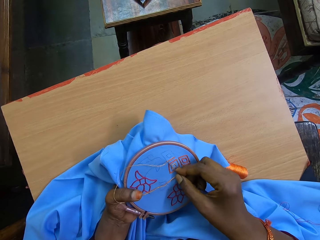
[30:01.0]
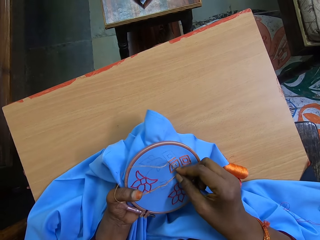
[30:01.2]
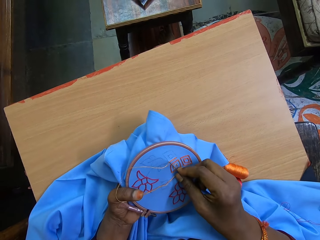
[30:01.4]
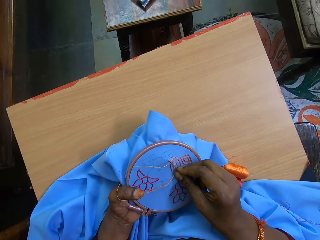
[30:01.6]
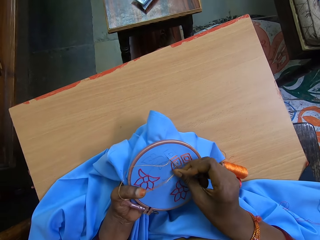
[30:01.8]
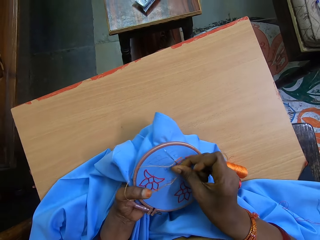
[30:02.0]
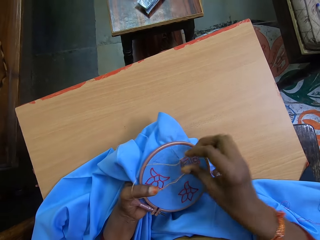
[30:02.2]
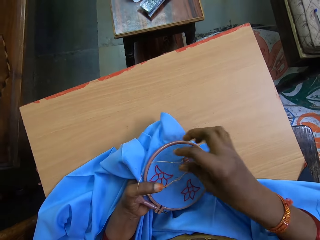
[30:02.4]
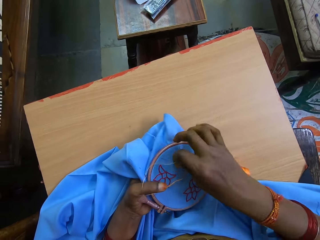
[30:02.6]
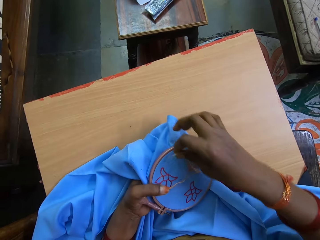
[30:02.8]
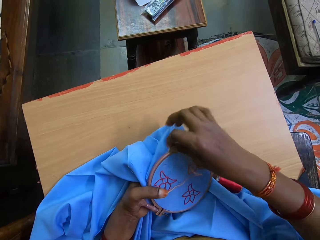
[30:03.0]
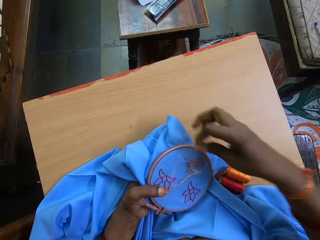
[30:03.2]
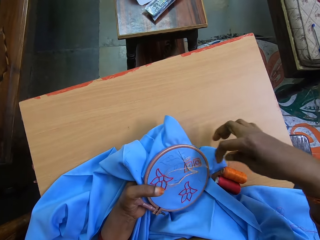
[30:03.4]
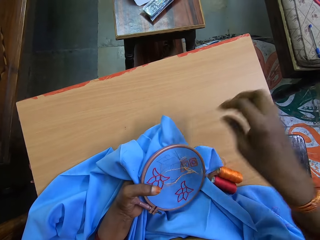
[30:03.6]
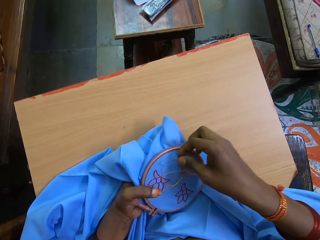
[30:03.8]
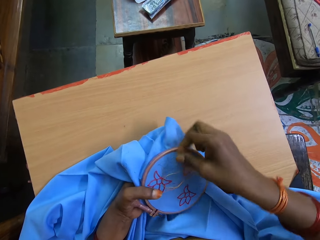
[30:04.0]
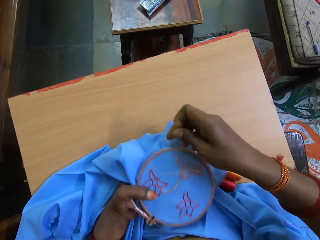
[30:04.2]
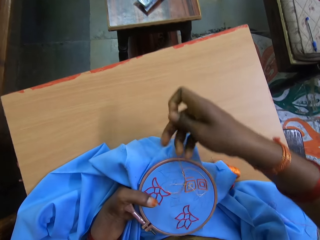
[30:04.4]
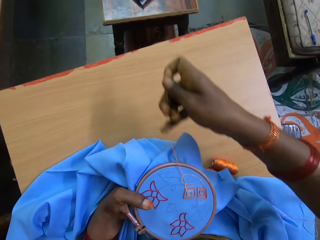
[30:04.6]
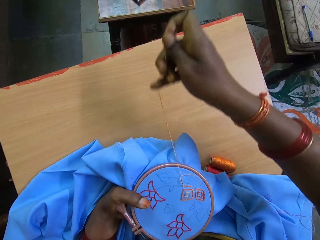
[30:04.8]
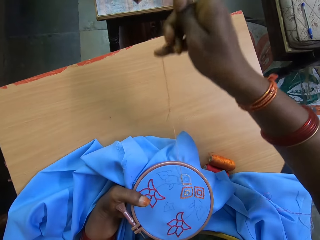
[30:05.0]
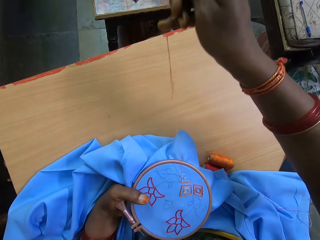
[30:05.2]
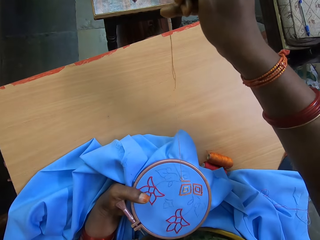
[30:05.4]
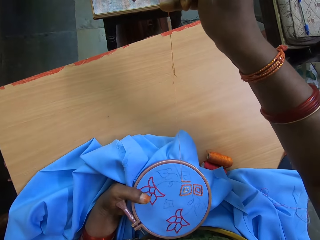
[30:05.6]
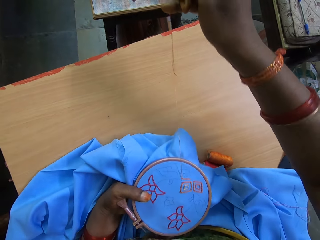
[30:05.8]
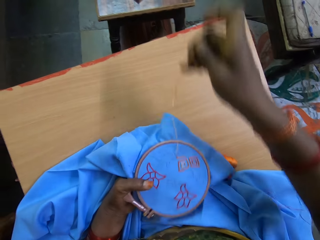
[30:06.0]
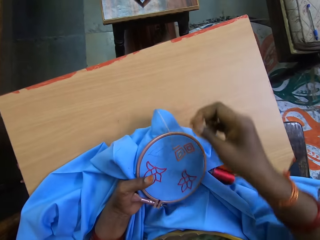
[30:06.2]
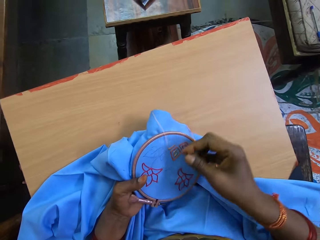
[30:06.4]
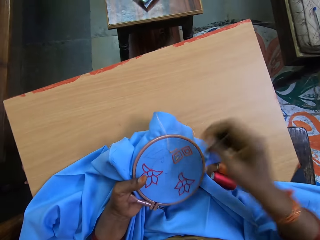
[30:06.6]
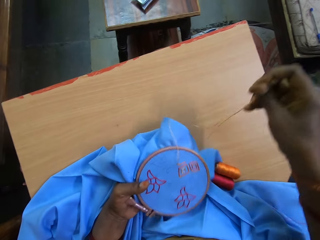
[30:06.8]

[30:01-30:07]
The camera wearer sews a pattern into a cloth with a needle.

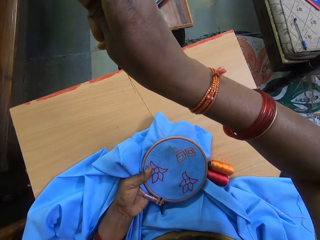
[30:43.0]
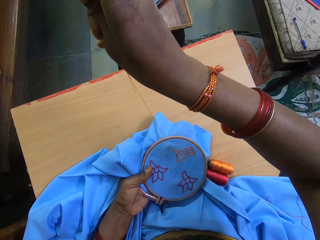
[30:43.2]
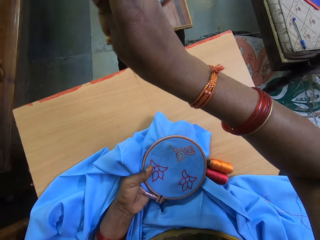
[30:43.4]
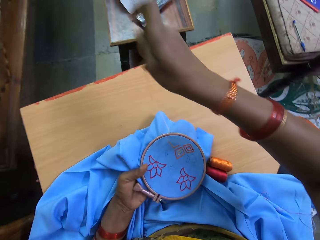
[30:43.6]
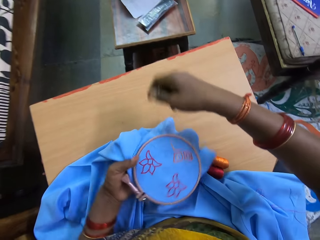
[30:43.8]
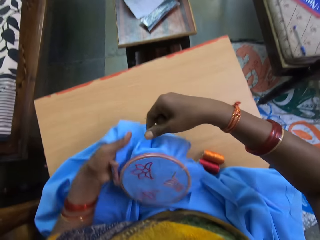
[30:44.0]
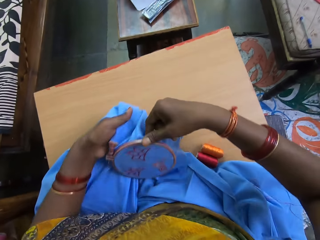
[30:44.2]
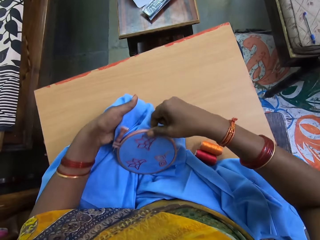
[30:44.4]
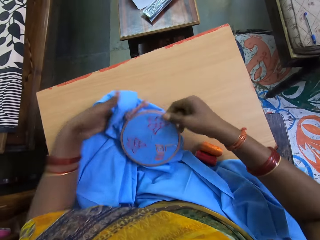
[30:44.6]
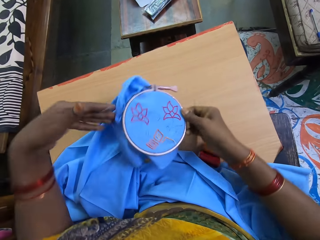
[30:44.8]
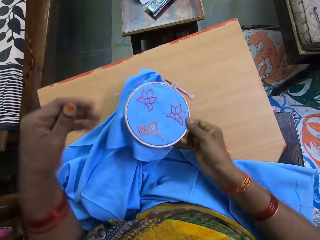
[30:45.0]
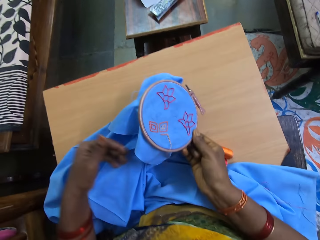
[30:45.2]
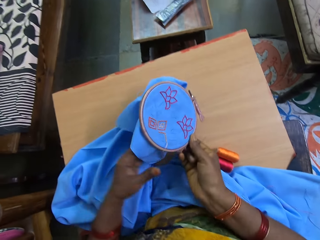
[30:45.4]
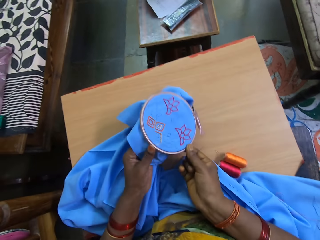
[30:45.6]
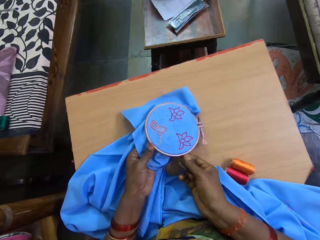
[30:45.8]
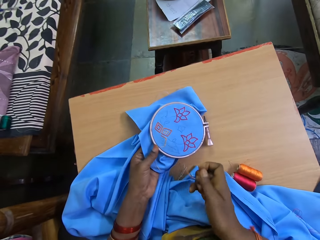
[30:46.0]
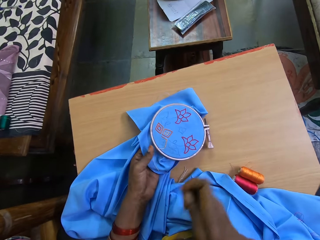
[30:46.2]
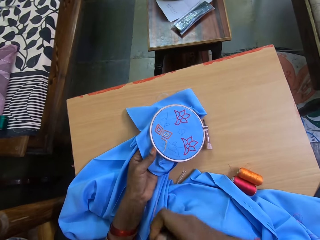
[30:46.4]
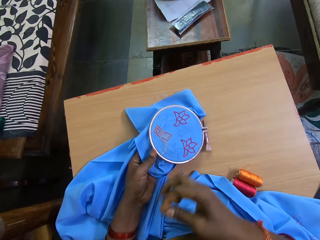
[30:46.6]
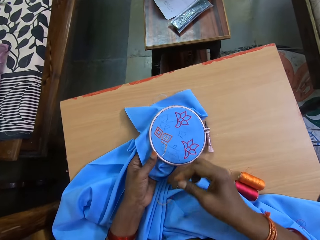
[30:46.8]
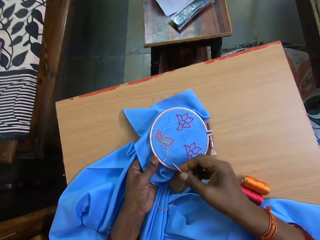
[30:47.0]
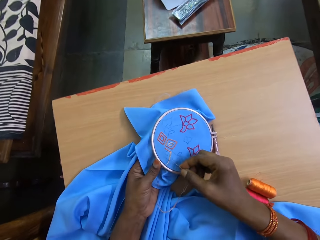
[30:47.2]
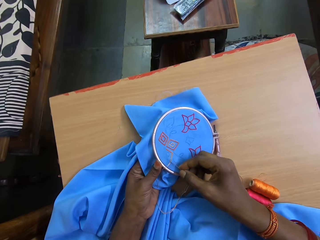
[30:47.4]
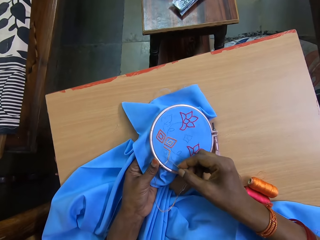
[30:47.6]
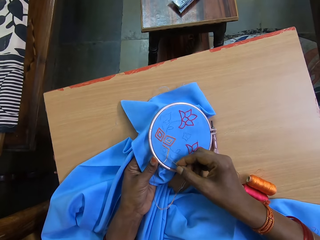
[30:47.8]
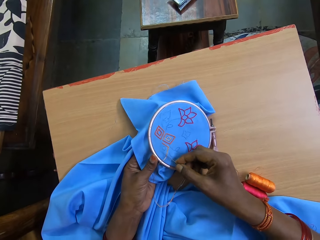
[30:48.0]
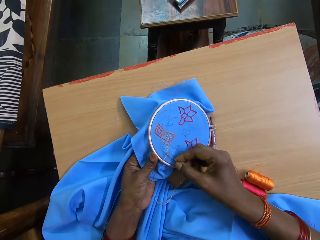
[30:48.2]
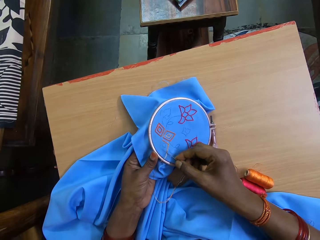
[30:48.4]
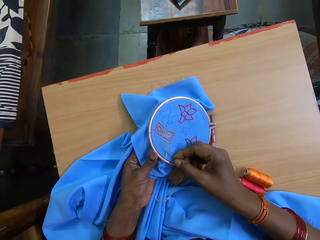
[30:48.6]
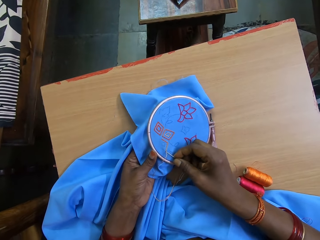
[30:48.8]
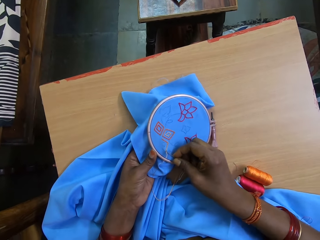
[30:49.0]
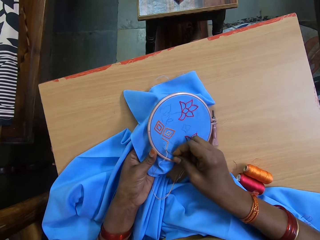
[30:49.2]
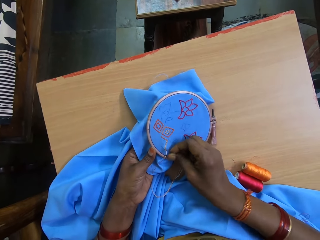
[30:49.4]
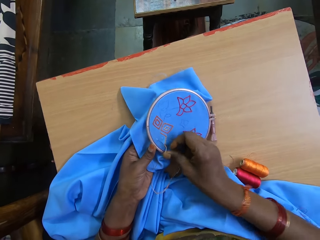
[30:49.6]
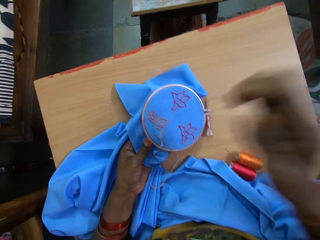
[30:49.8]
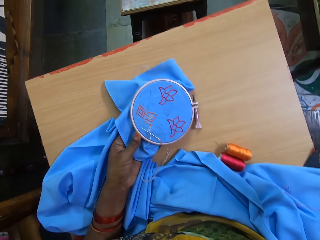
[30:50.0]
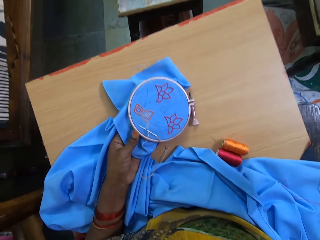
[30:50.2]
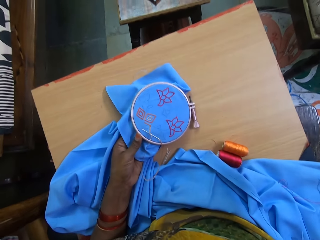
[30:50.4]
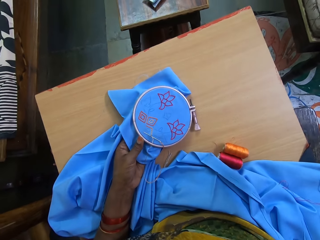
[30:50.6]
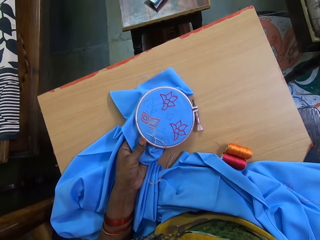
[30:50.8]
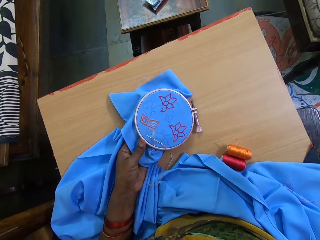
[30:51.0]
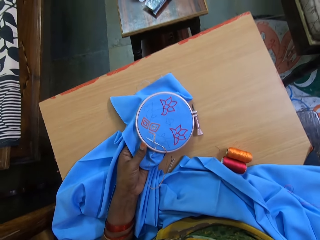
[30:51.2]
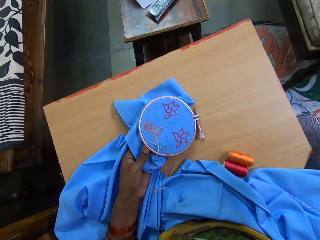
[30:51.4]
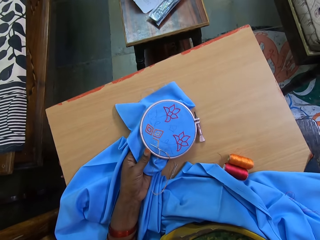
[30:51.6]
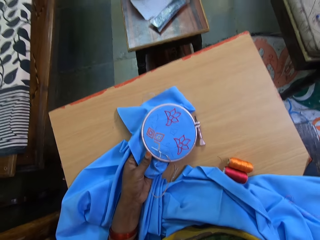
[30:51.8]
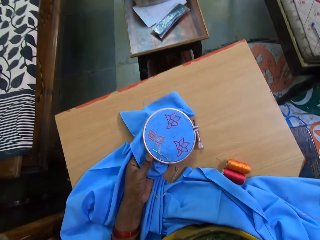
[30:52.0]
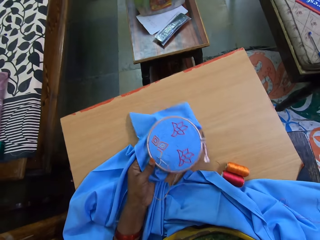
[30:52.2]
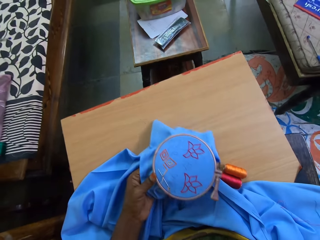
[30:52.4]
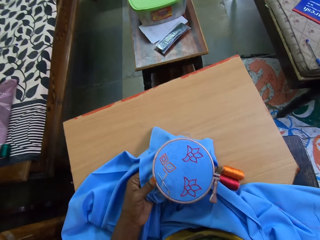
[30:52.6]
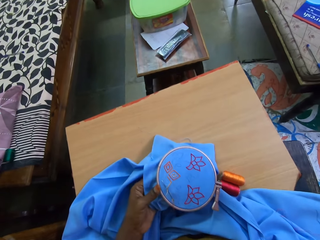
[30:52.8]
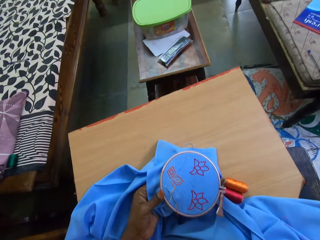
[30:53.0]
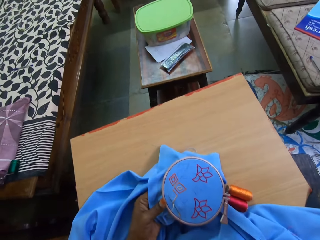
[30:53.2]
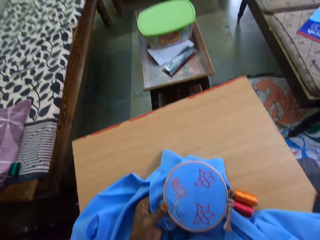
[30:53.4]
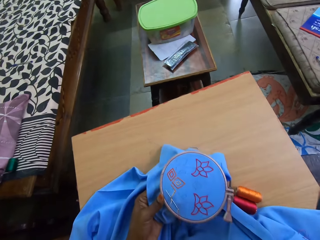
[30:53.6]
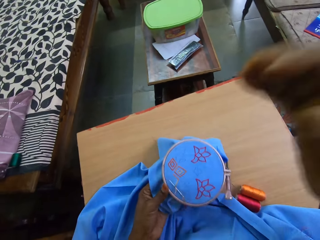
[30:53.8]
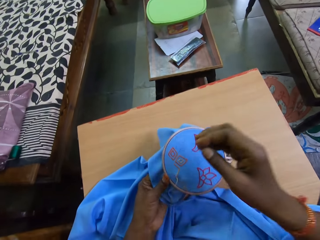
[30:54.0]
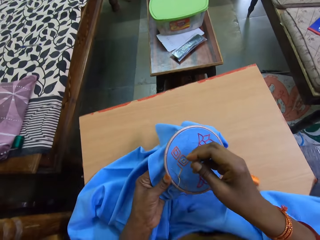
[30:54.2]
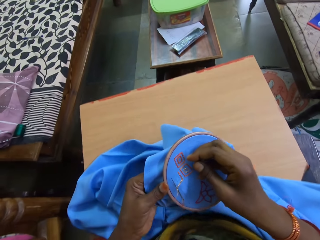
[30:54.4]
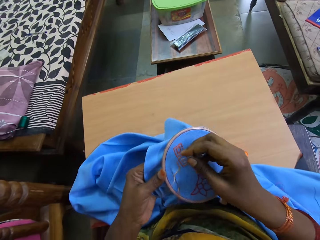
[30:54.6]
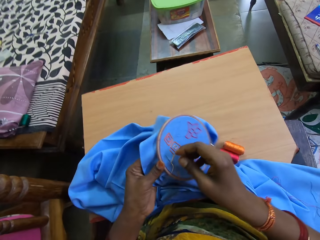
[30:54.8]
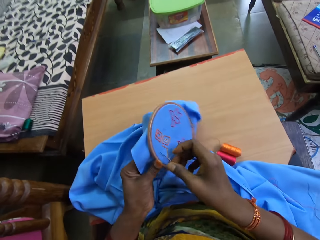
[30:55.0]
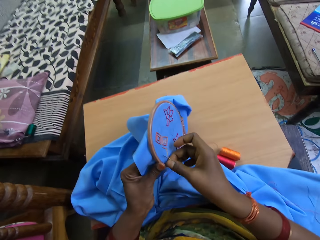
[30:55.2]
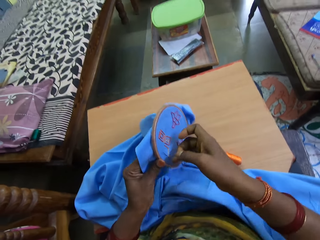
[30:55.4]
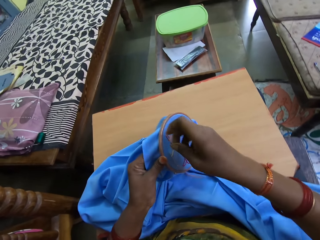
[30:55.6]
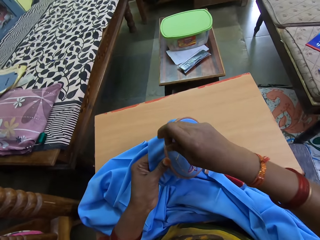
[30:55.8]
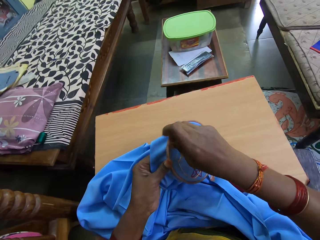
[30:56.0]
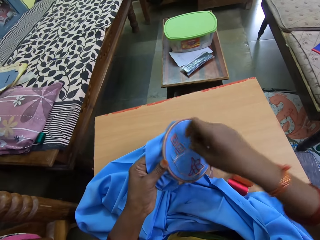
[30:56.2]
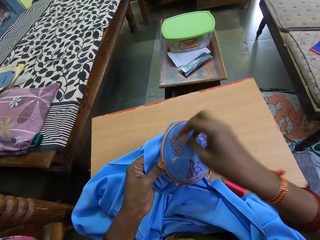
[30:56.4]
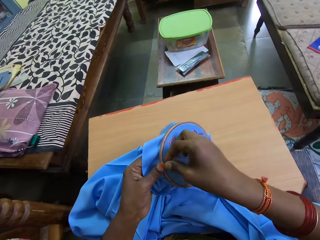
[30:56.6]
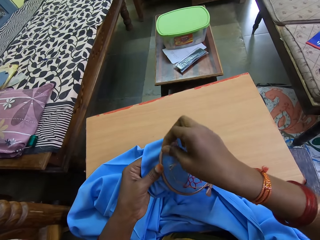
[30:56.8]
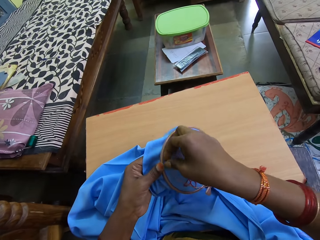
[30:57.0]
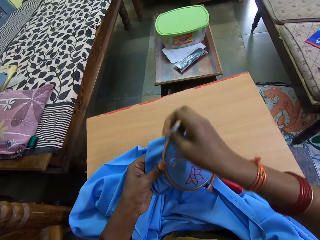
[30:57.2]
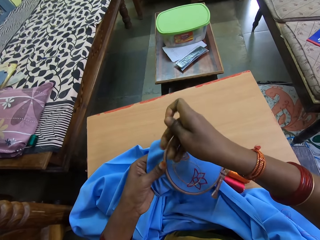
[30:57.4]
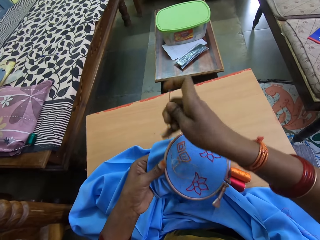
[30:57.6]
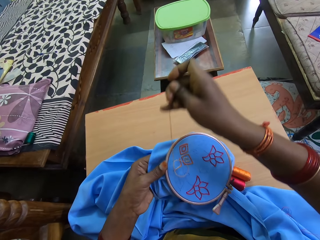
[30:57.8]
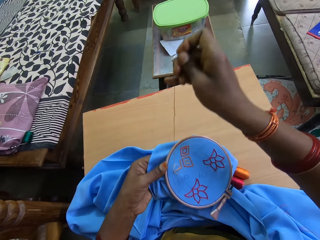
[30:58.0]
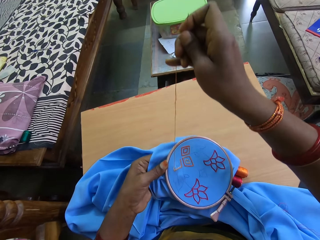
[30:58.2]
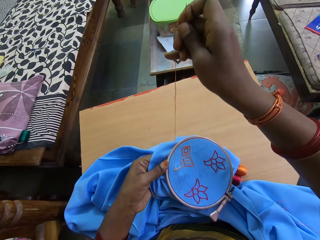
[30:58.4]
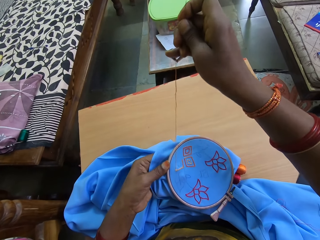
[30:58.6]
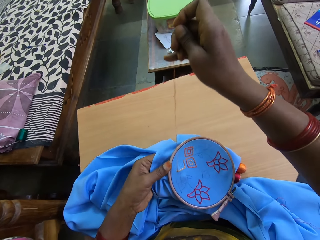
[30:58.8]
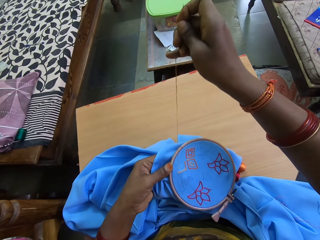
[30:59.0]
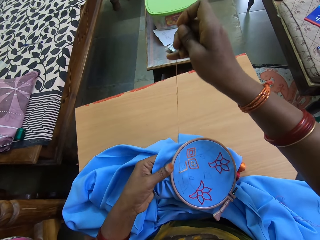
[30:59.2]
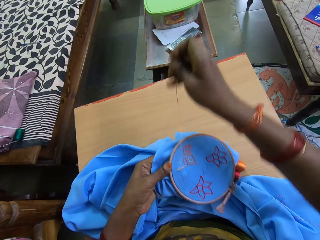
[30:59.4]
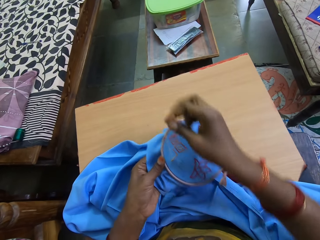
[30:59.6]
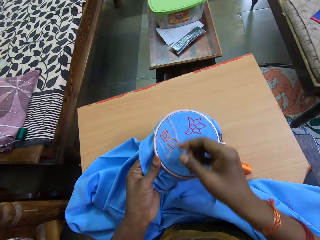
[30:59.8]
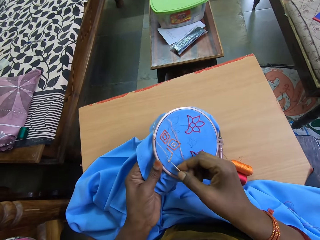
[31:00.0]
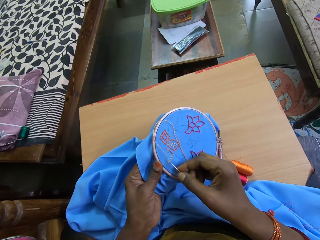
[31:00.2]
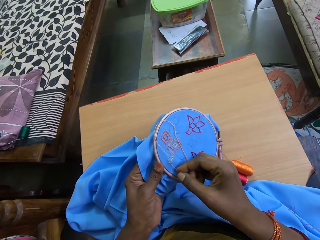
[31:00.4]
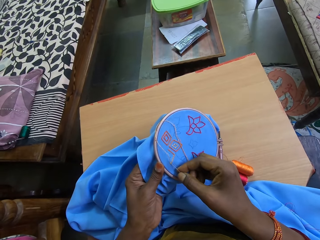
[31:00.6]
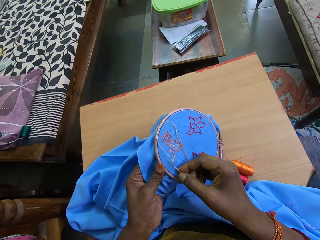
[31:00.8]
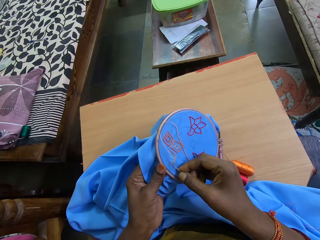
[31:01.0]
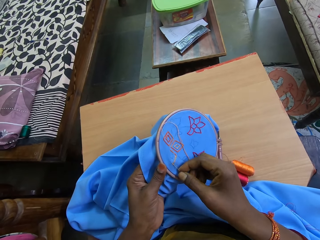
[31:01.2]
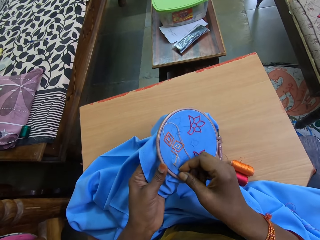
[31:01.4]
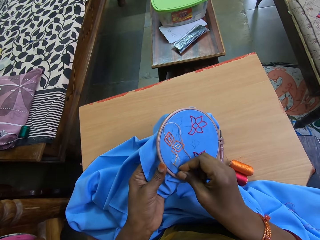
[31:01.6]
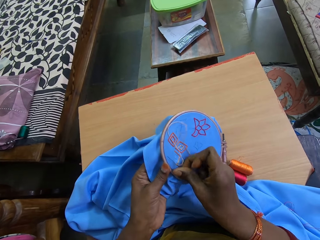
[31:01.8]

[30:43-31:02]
The camera wearer passes the embroidery hoop from her left hand to her right hand. She turns a cloth. She passes the embroidery hoop from her right hand to her left hand. She inserts the needle in her right hand into the fabric in the embroidery hoop in her left hand. She sews a pattern into the cloth with the needle. She raises her right hand to her face. She embroiders a pattern on the fabric in the embroidery hoop in her left hand with the needle and thread in her right hand.
